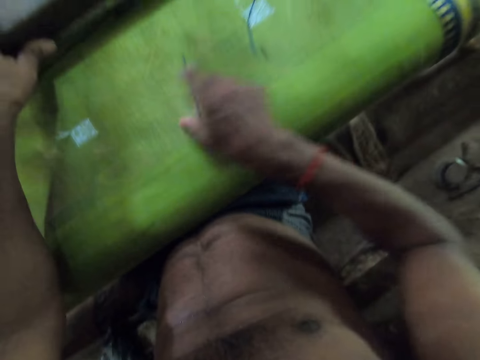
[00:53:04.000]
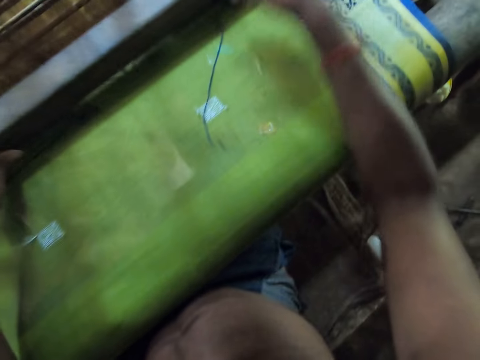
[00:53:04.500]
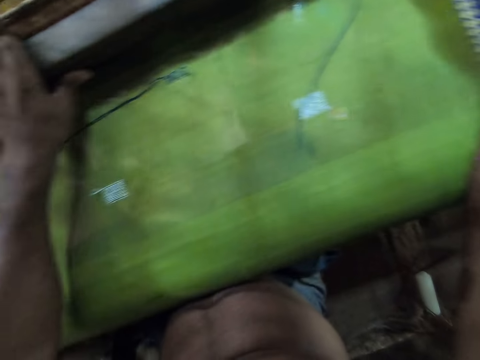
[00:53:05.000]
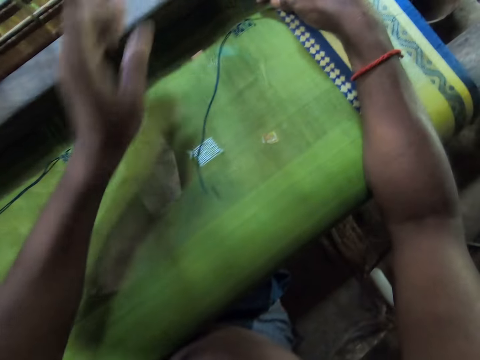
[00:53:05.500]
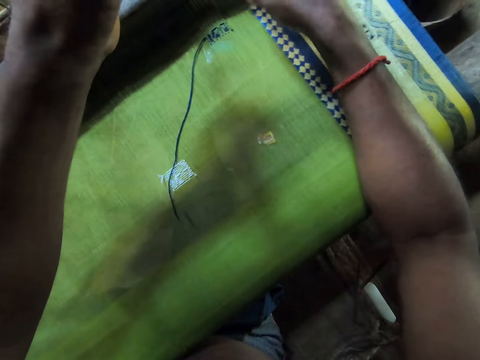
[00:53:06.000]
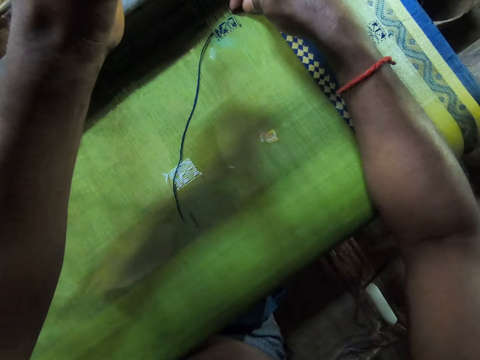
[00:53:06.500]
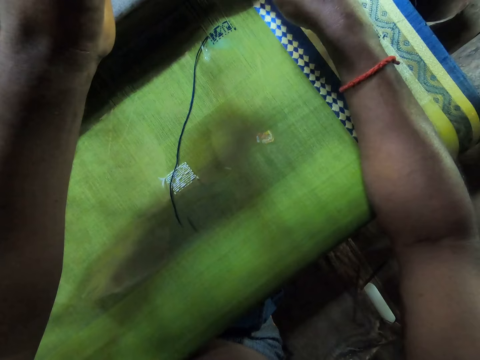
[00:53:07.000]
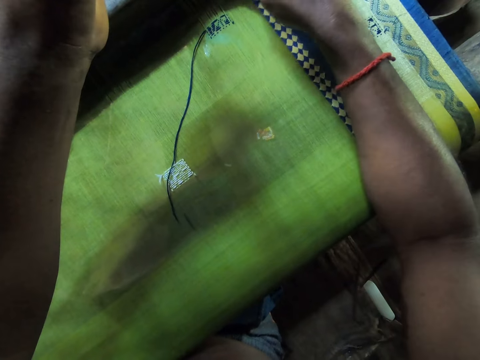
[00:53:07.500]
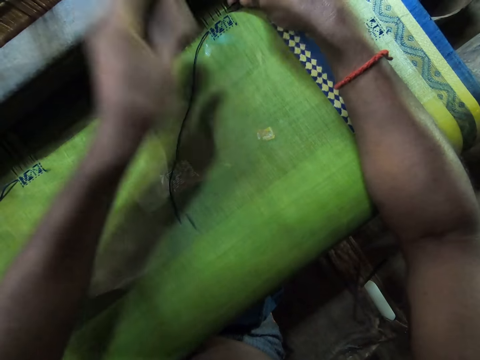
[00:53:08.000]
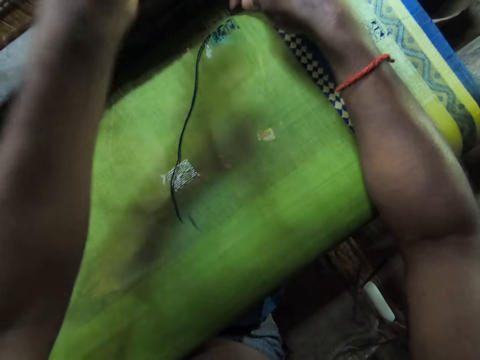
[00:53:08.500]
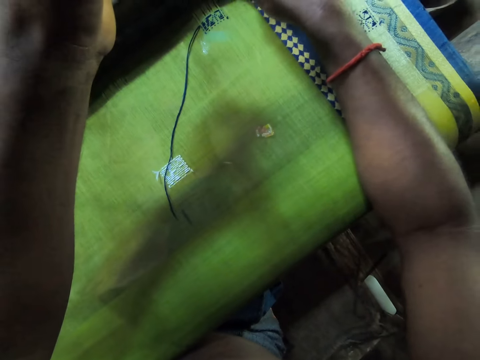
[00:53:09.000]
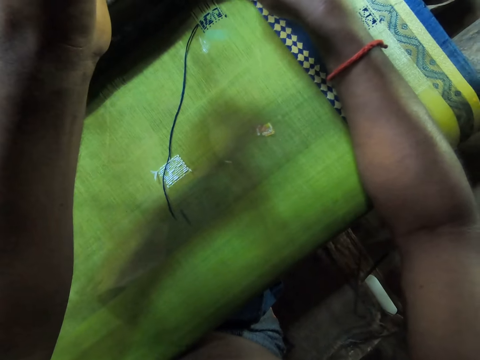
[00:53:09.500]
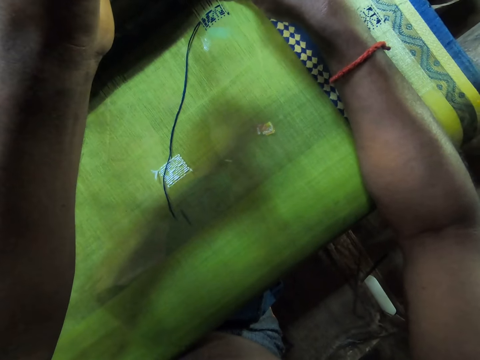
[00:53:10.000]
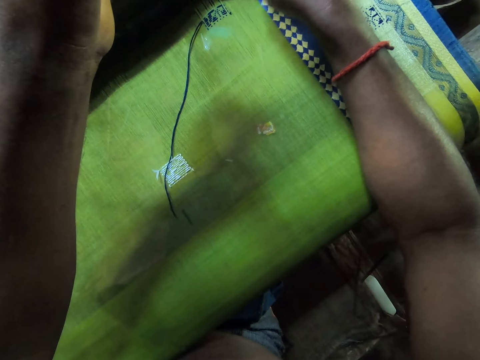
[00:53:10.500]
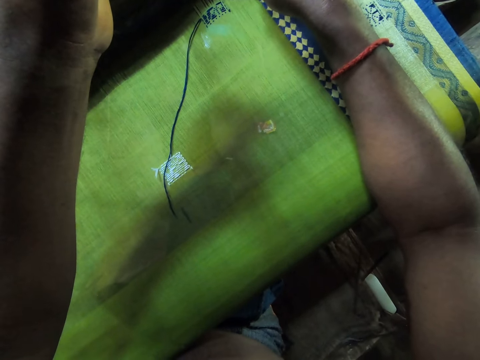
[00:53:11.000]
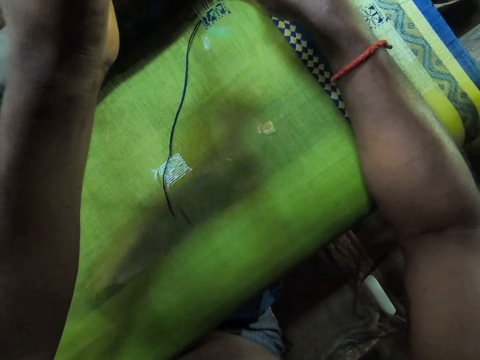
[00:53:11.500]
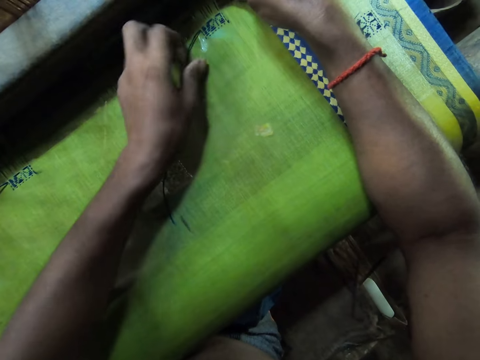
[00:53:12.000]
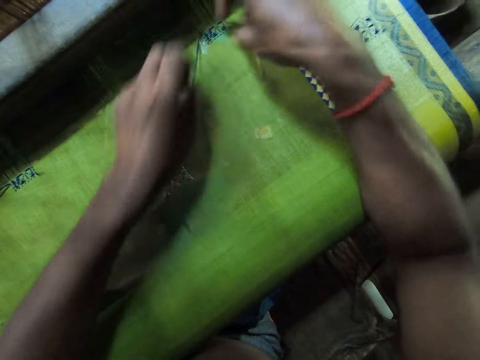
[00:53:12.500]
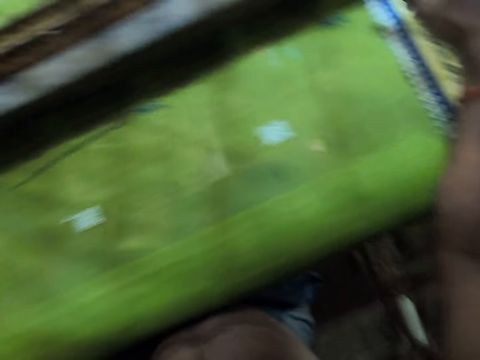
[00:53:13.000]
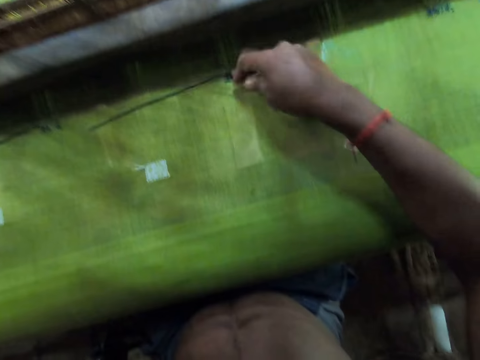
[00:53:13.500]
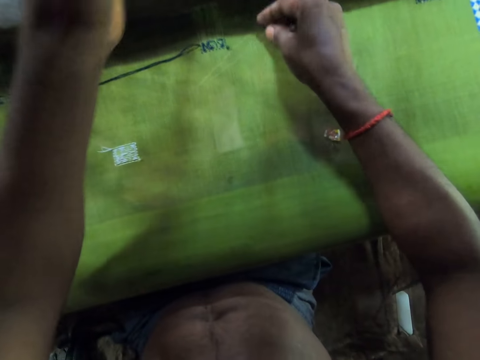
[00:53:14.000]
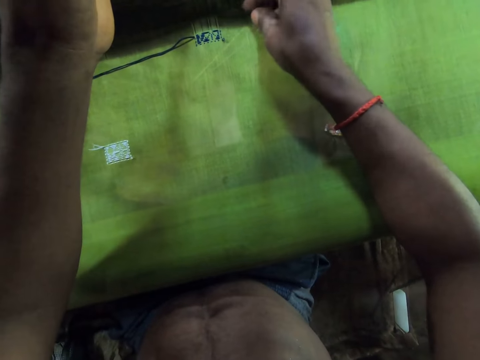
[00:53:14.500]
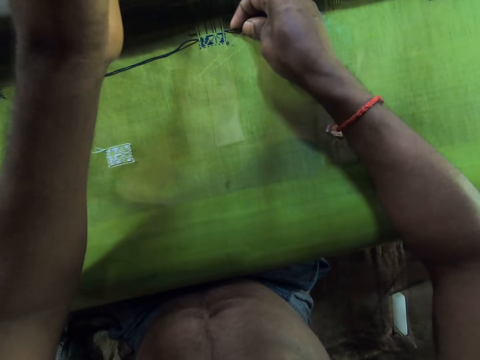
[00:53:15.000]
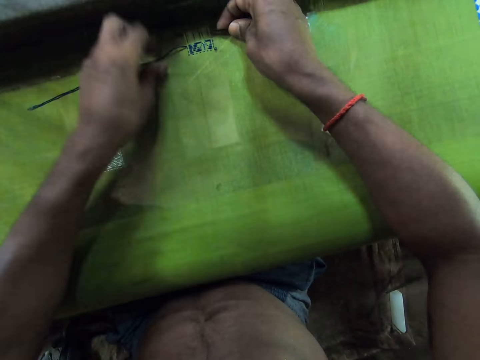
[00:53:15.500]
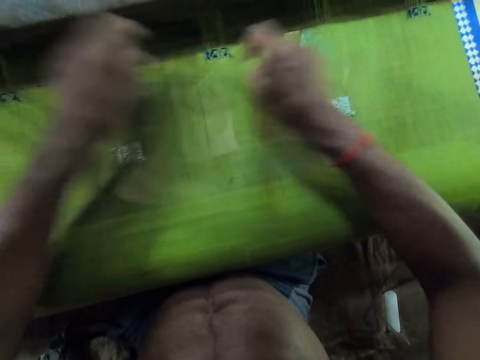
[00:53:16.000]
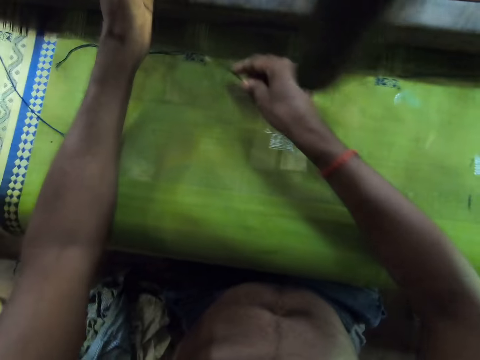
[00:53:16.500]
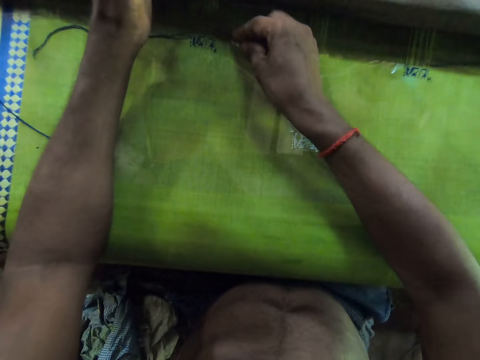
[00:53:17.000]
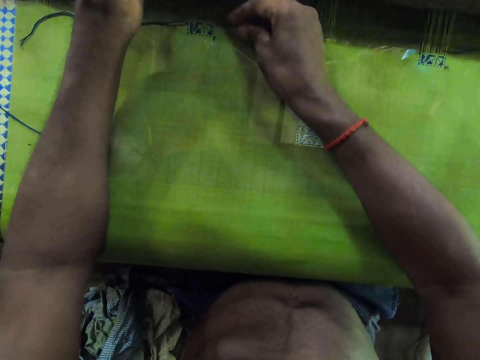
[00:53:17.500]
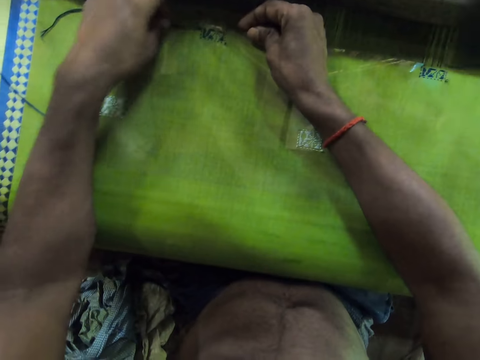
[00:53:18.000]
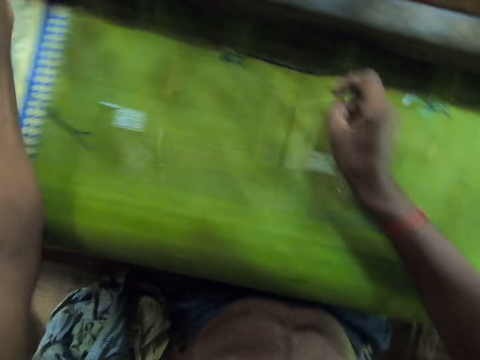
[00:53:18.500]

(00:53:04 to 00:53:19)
The camera wearer picks the piece of metal from the fabric with his right hand. He attaches the threads to the fabric with his left hand and the piece of metal in his right hand. He passes strings through the piece of cloth.

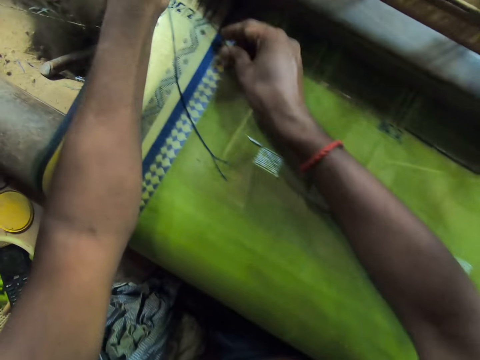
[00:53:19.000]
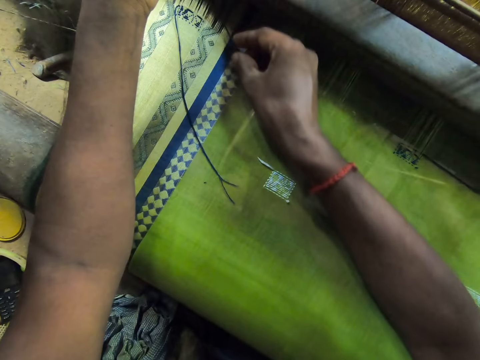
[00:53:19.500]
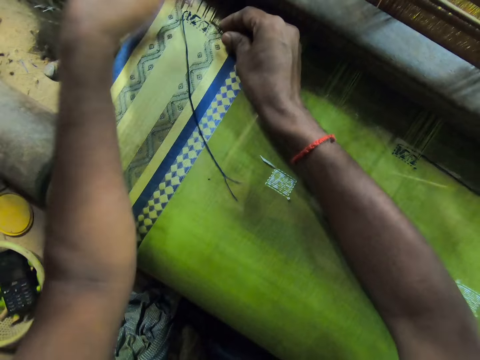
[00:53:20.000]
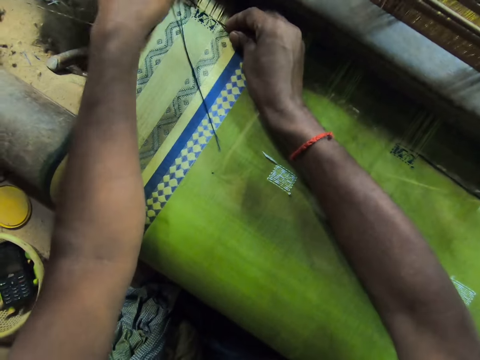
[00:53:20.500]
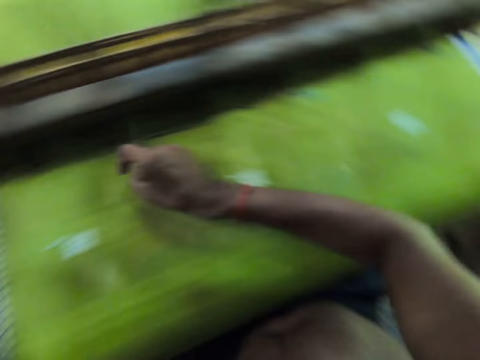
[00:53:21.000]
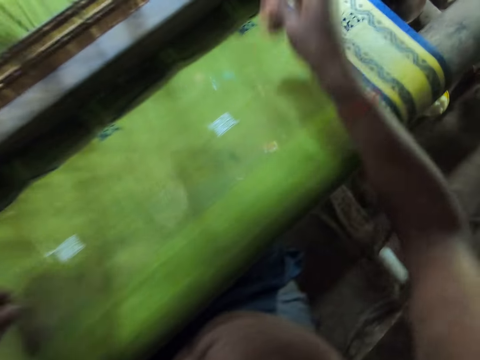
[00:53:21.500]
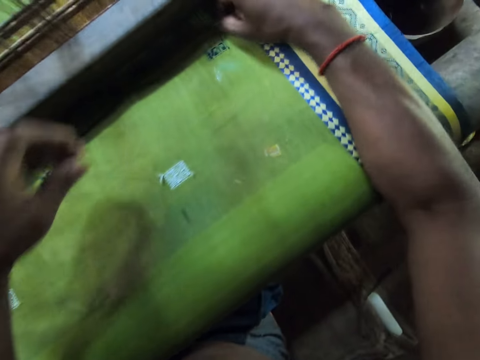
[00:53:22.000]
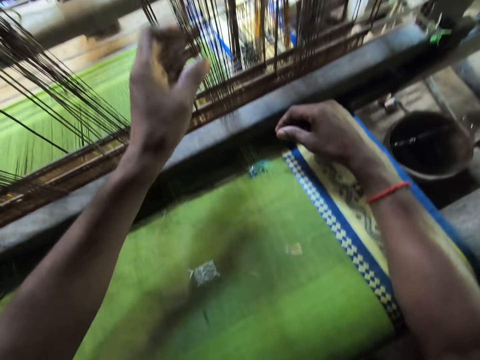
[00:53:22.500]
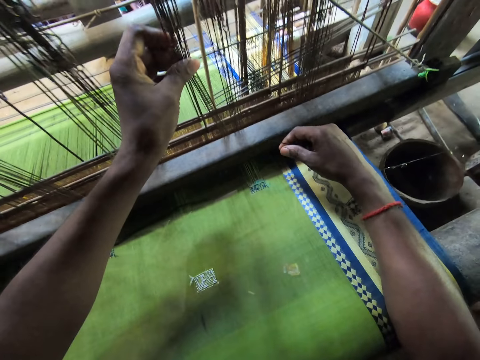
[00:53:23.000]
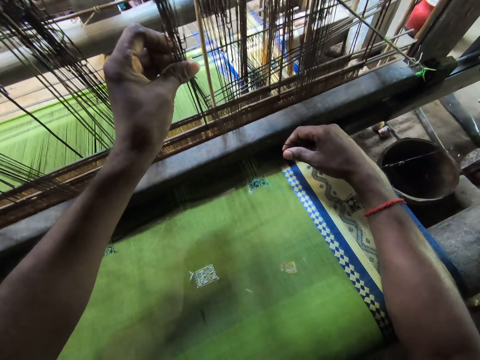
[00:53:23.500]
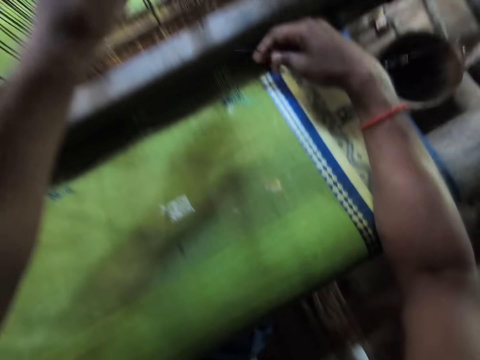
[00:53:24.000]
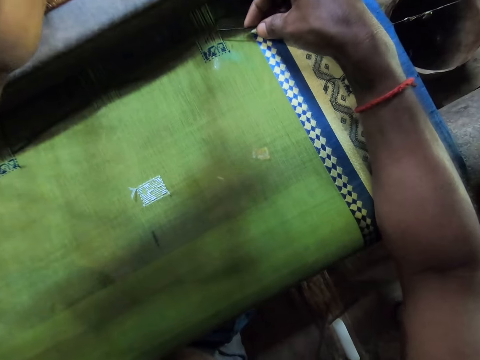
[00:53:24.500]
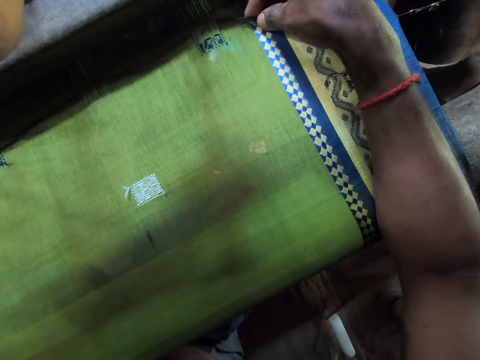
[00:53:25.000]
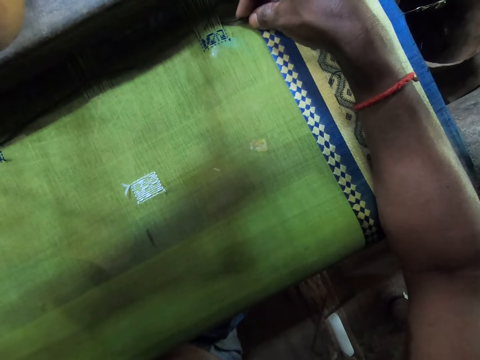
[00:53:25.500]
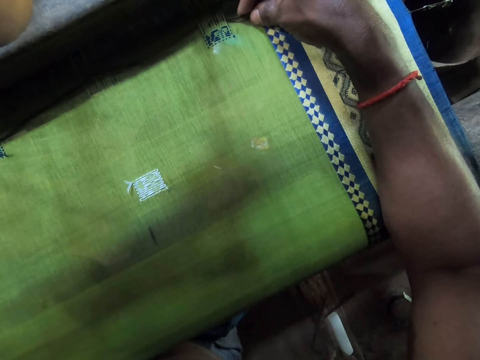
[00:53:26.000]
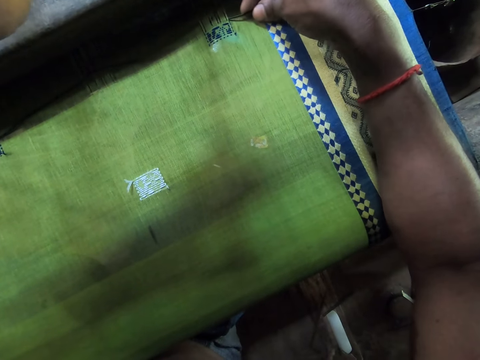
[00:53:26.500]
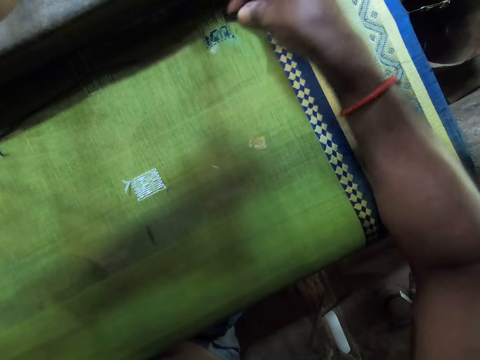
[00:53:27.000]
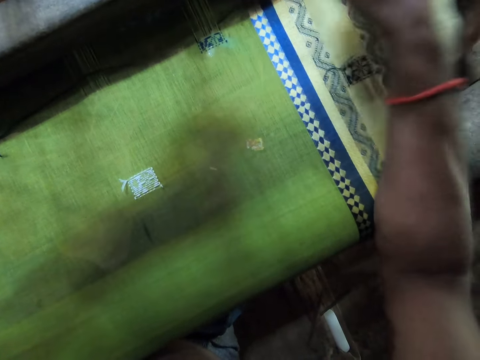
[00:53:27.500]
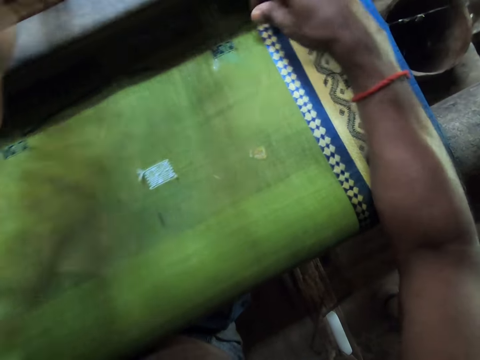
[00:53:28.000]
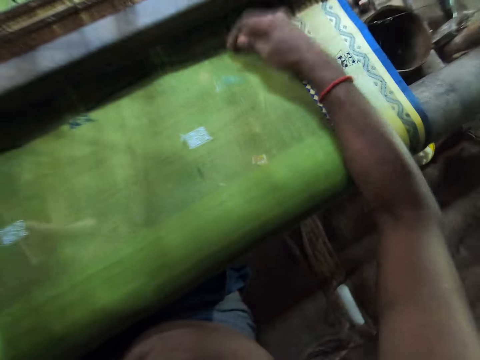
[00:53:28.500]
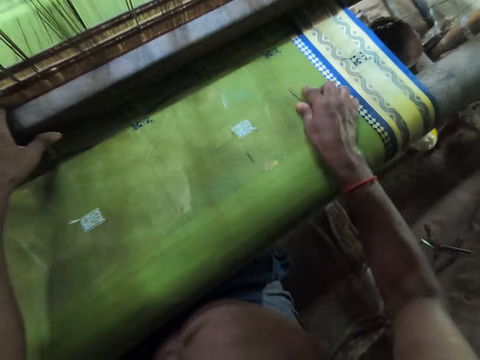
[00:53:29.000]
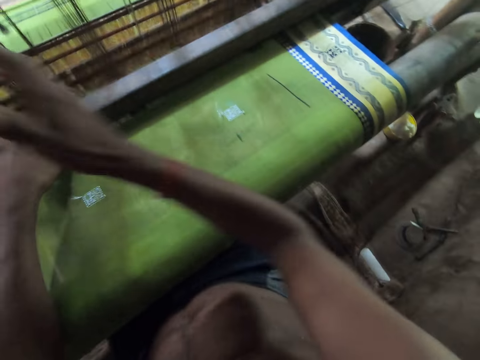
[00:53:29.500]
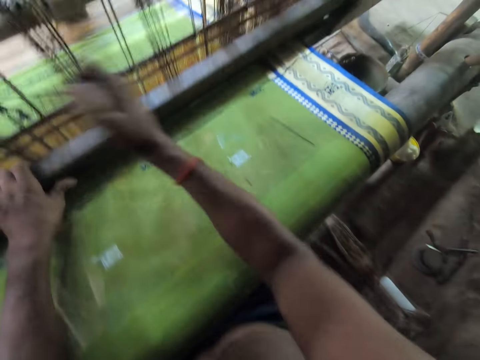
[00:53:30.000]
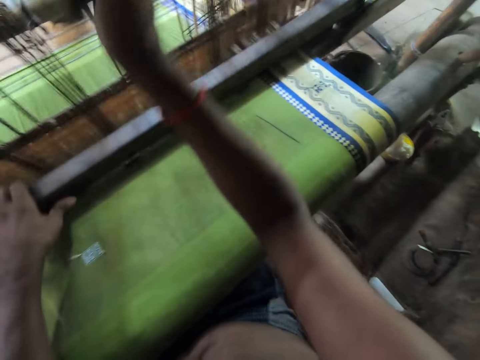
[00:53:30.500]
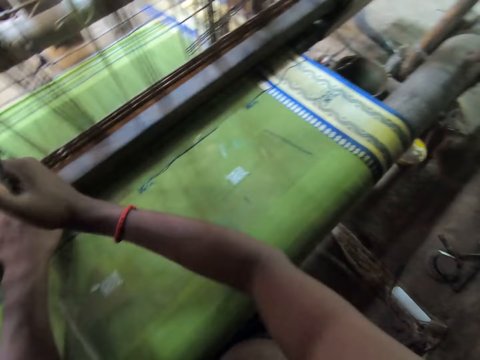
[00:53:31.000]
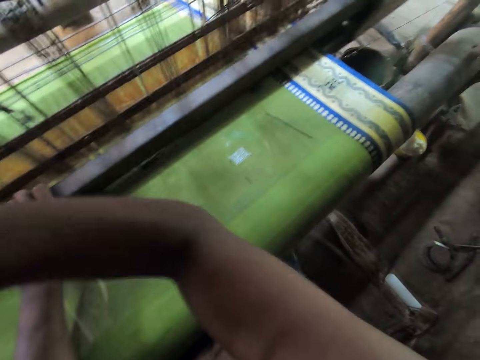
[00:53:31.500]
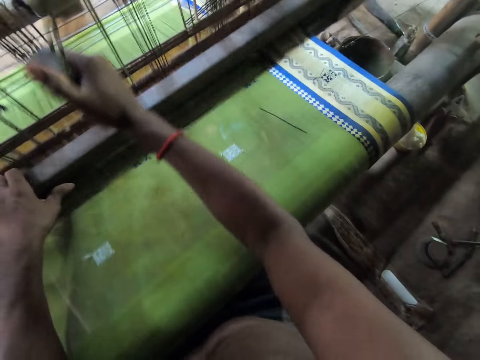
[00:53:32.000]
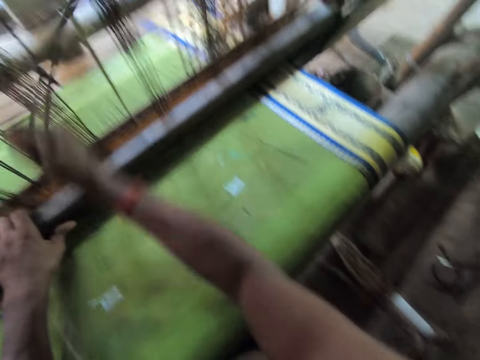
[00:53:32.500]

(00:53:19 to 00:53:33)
The camera wearer adjusts the reed in the loom machine with both hands. He moves a string through the piece of cloth. He drops the piece of metal on the fabric with his right hand. He weaves the fabric with the loom machine with both hands.
